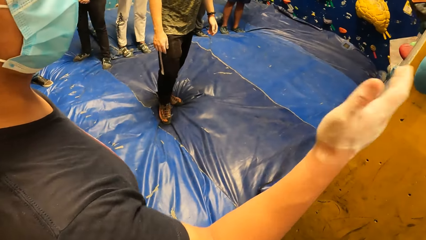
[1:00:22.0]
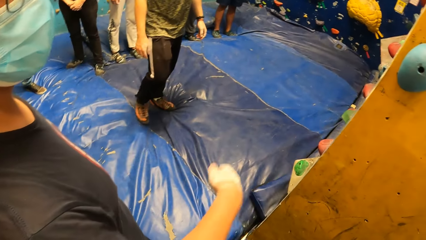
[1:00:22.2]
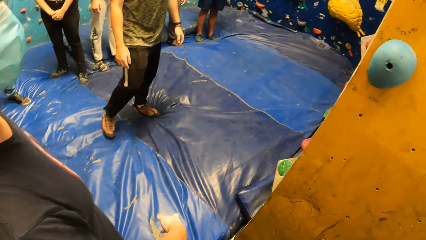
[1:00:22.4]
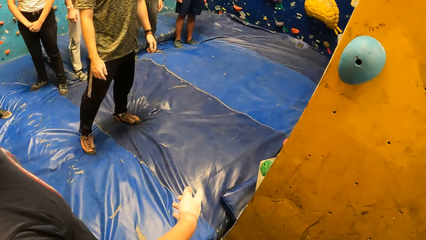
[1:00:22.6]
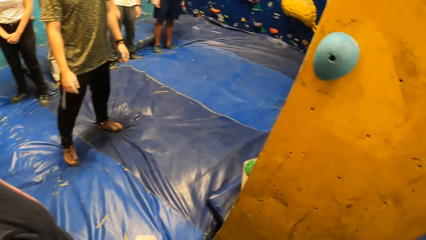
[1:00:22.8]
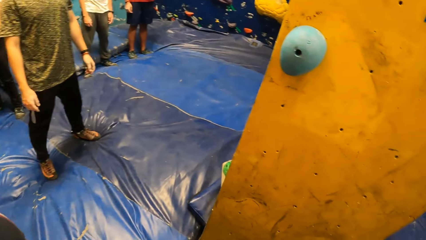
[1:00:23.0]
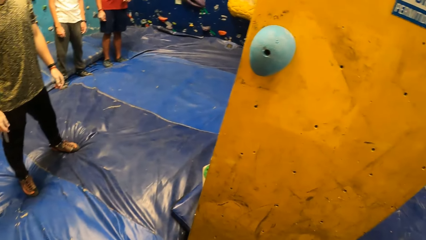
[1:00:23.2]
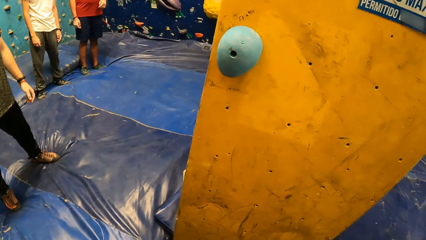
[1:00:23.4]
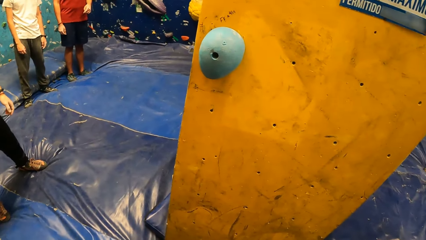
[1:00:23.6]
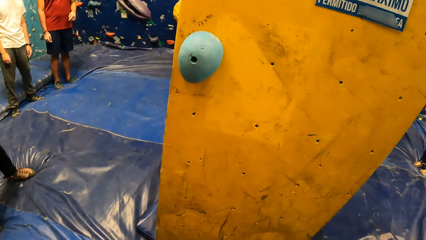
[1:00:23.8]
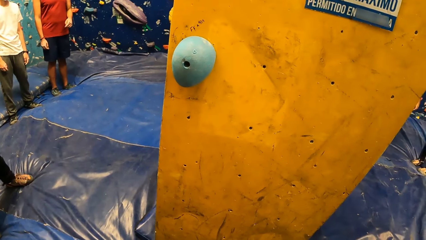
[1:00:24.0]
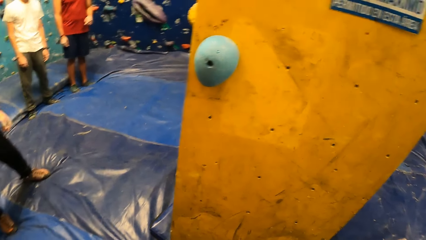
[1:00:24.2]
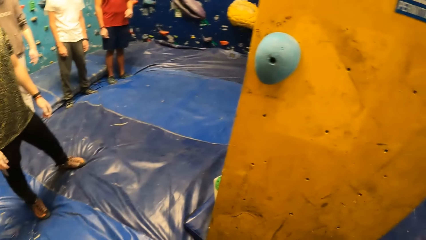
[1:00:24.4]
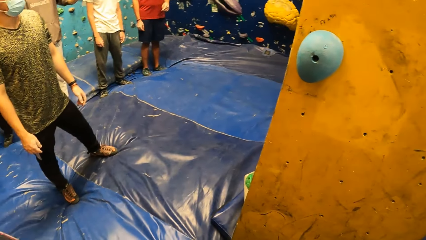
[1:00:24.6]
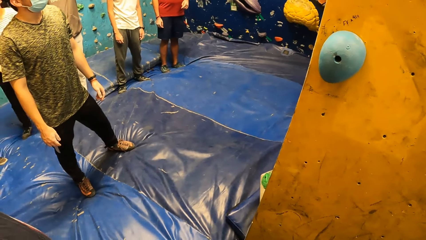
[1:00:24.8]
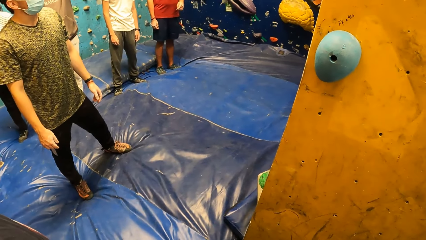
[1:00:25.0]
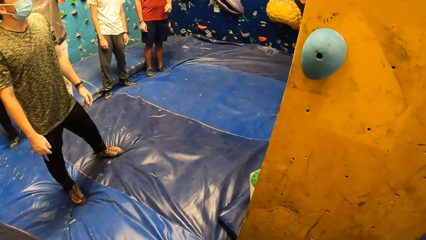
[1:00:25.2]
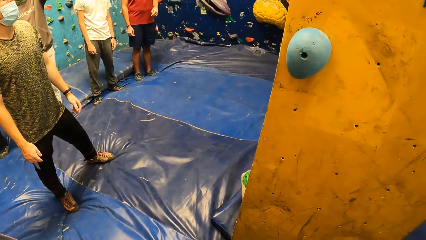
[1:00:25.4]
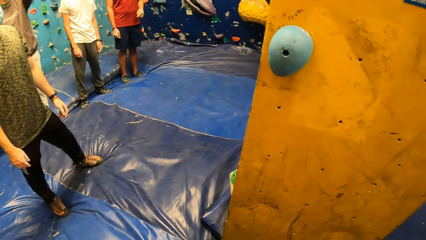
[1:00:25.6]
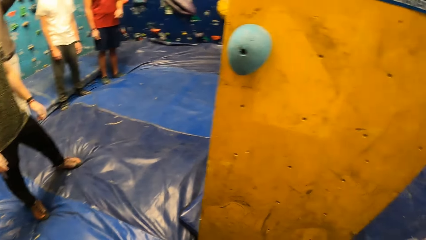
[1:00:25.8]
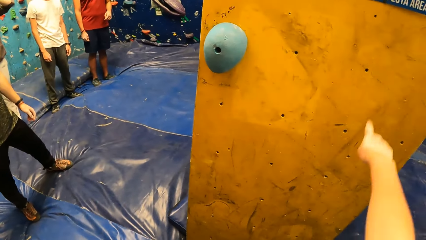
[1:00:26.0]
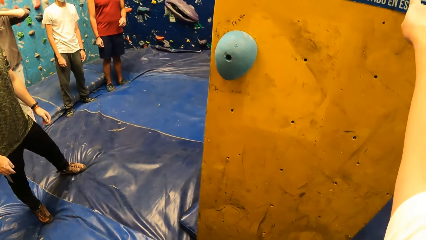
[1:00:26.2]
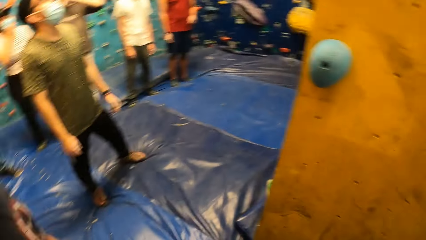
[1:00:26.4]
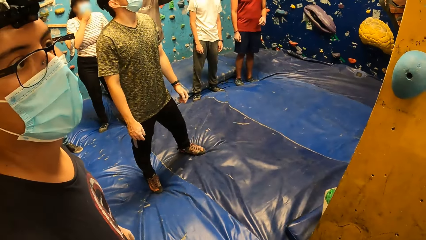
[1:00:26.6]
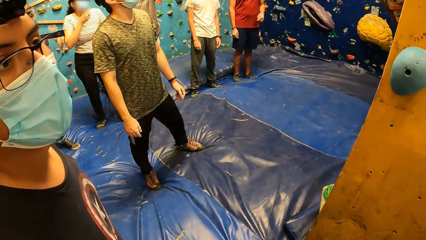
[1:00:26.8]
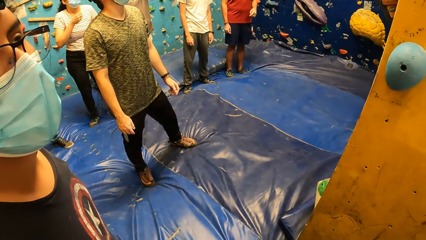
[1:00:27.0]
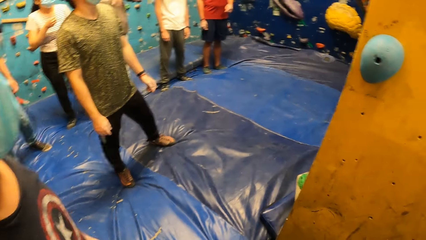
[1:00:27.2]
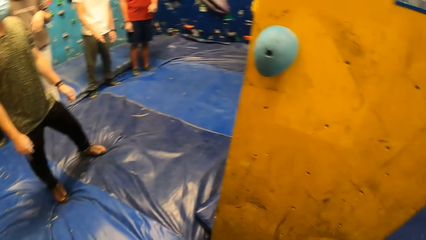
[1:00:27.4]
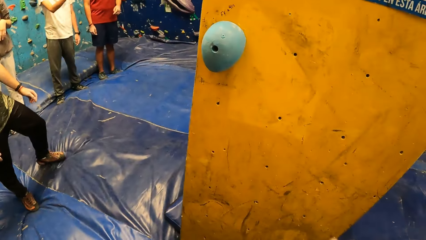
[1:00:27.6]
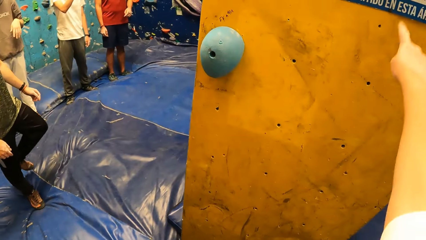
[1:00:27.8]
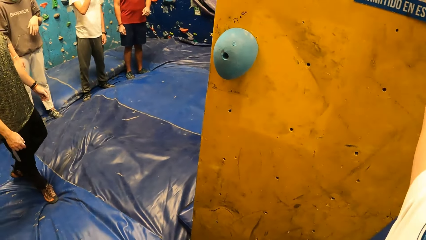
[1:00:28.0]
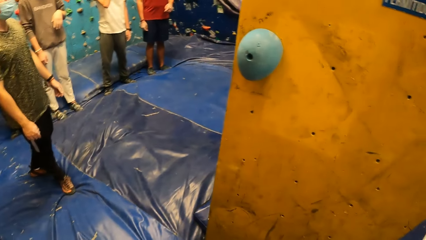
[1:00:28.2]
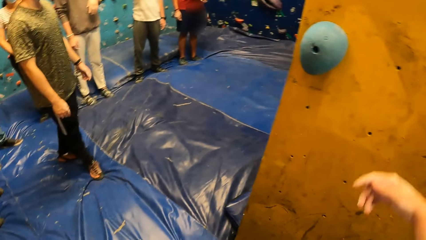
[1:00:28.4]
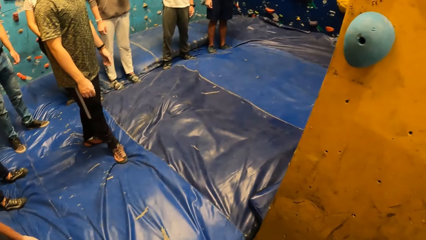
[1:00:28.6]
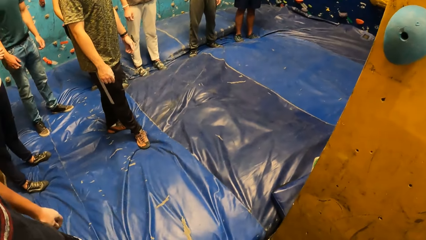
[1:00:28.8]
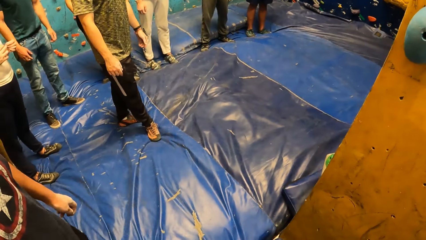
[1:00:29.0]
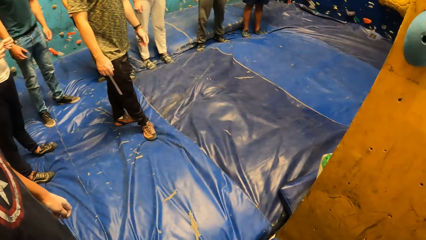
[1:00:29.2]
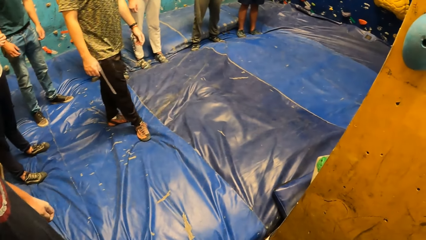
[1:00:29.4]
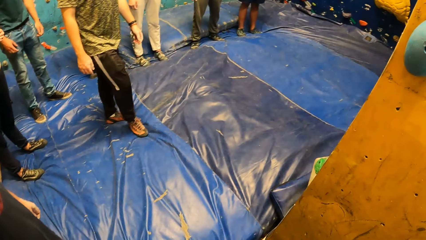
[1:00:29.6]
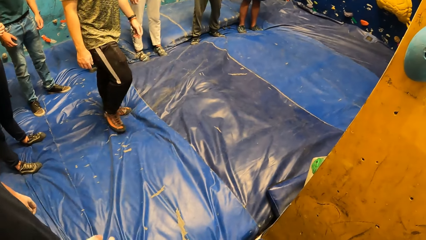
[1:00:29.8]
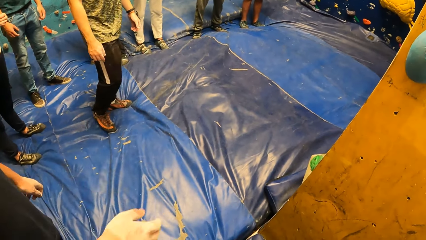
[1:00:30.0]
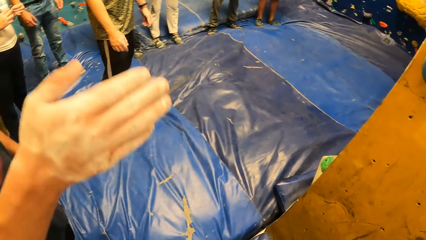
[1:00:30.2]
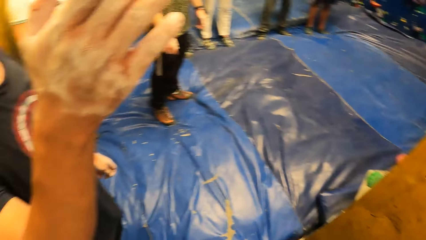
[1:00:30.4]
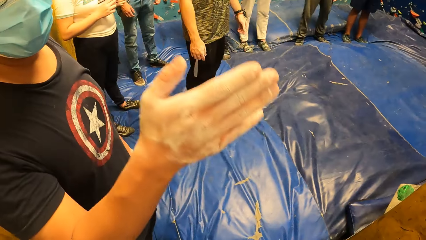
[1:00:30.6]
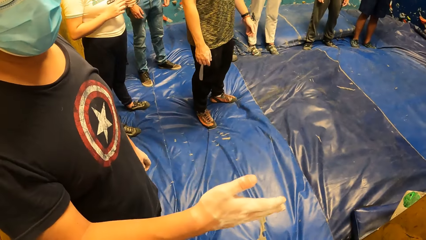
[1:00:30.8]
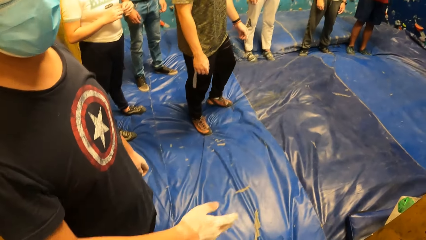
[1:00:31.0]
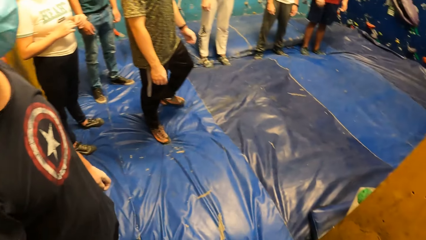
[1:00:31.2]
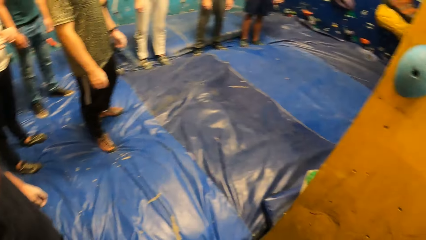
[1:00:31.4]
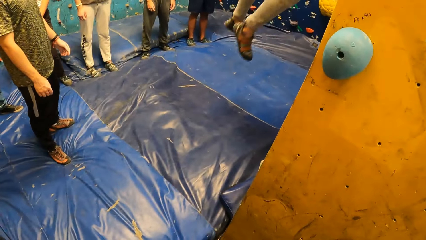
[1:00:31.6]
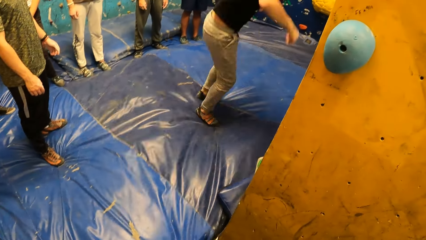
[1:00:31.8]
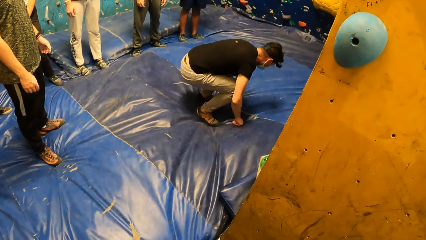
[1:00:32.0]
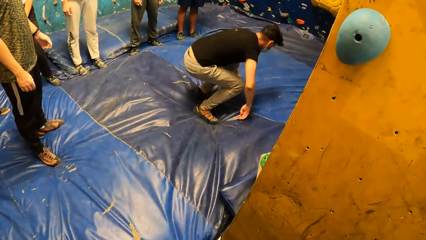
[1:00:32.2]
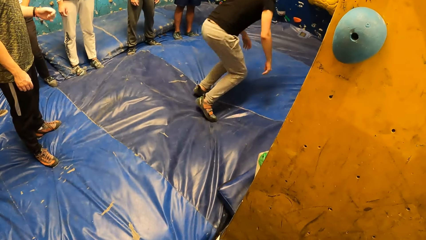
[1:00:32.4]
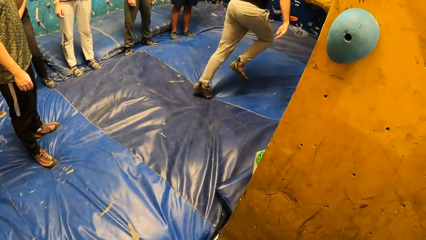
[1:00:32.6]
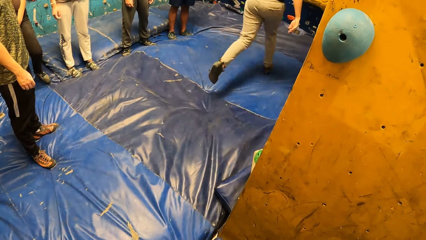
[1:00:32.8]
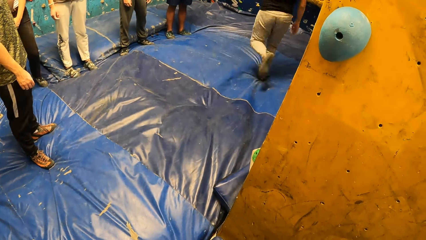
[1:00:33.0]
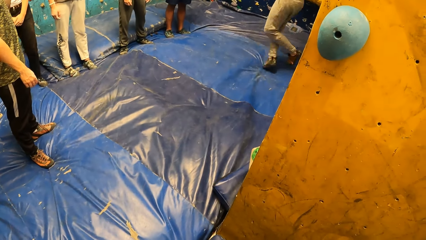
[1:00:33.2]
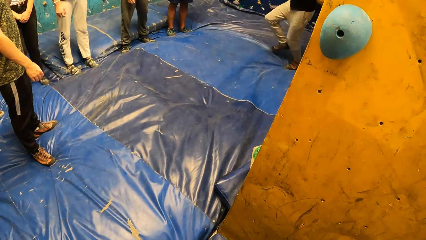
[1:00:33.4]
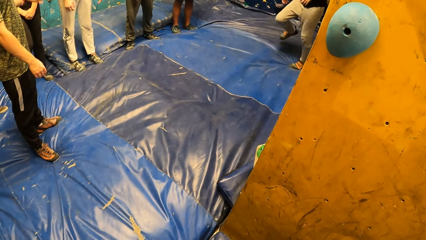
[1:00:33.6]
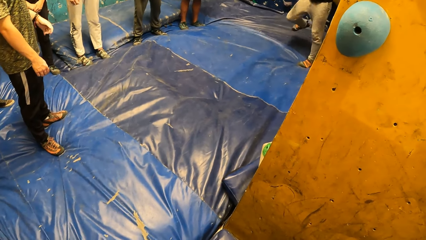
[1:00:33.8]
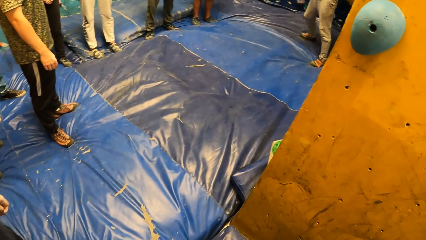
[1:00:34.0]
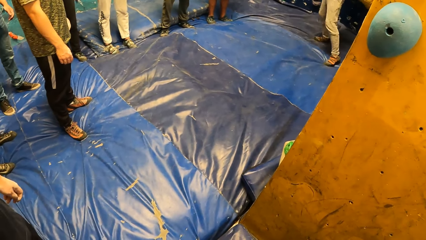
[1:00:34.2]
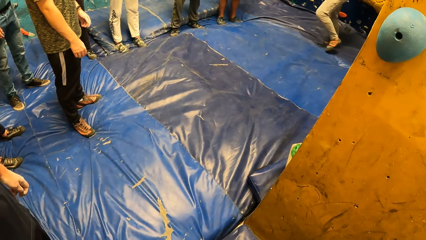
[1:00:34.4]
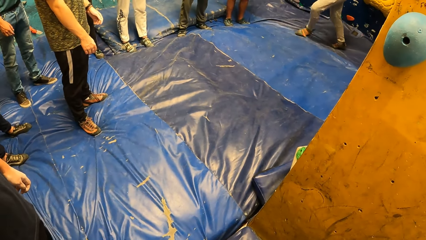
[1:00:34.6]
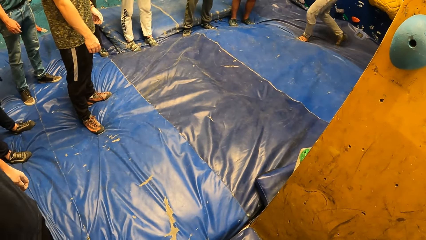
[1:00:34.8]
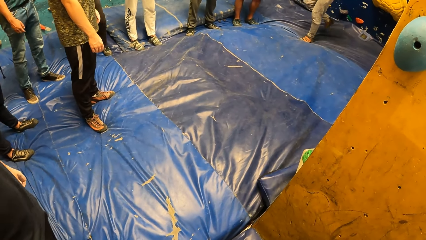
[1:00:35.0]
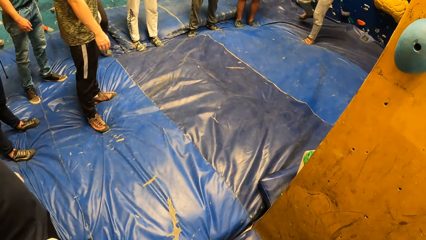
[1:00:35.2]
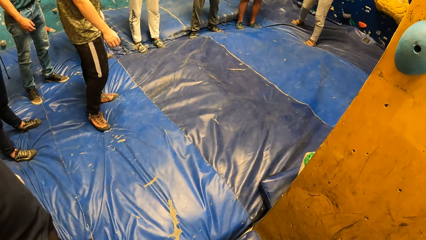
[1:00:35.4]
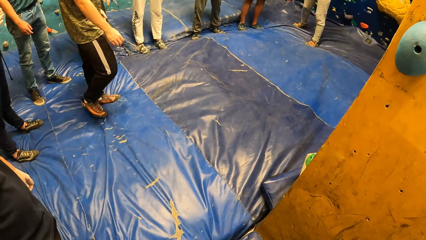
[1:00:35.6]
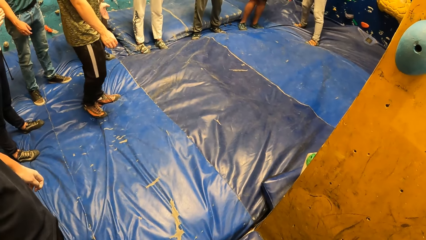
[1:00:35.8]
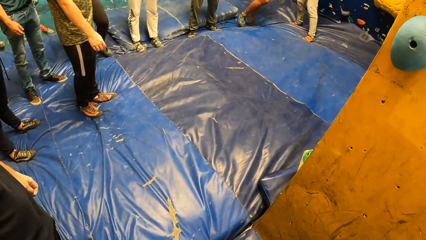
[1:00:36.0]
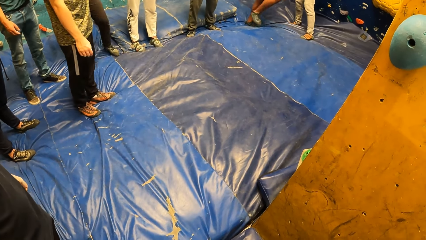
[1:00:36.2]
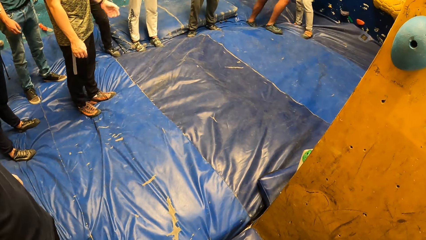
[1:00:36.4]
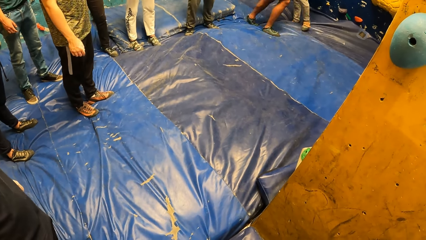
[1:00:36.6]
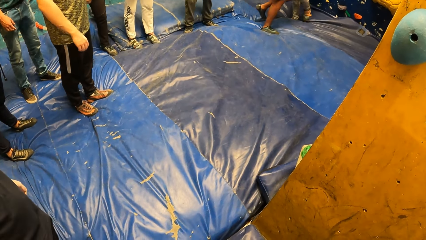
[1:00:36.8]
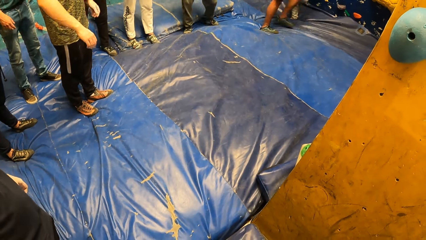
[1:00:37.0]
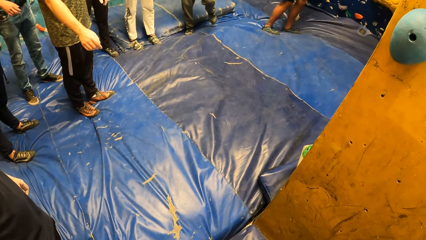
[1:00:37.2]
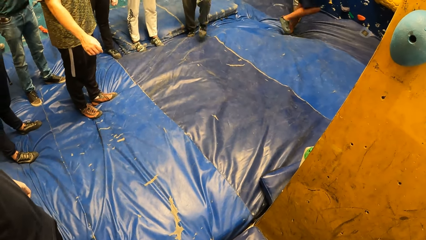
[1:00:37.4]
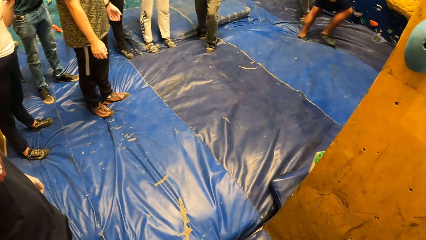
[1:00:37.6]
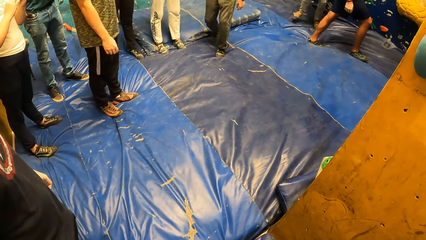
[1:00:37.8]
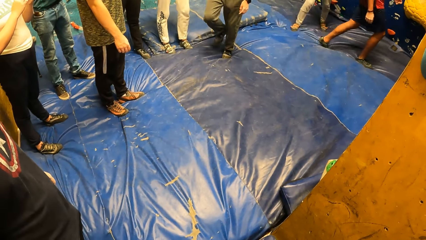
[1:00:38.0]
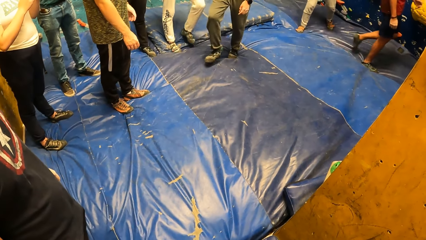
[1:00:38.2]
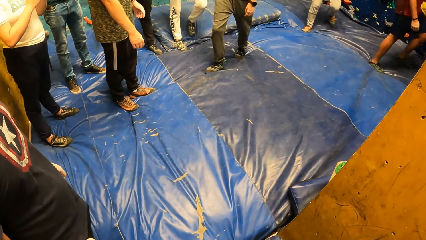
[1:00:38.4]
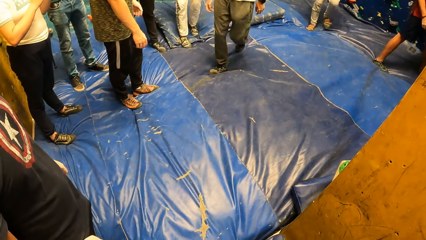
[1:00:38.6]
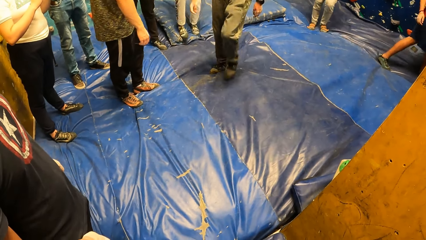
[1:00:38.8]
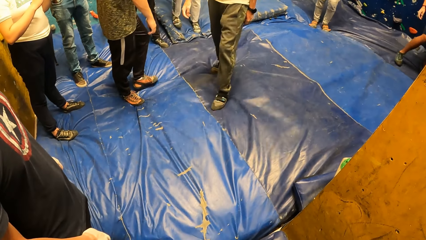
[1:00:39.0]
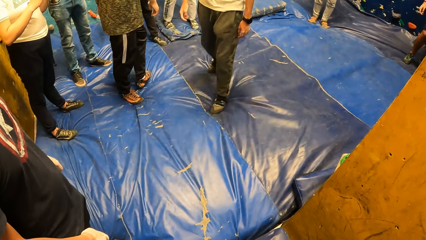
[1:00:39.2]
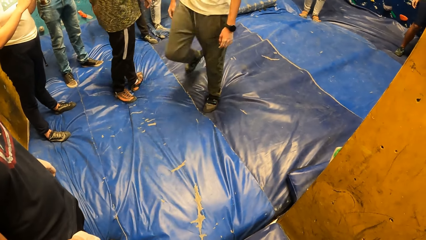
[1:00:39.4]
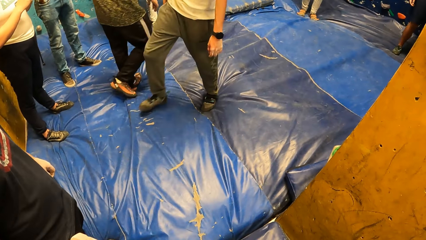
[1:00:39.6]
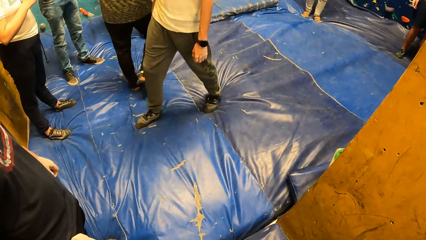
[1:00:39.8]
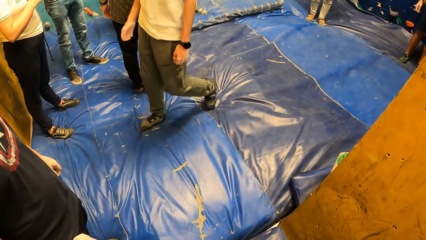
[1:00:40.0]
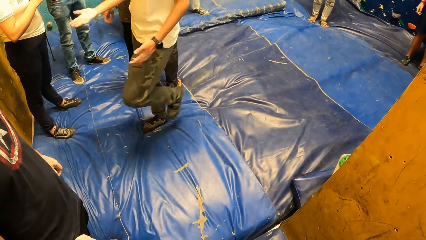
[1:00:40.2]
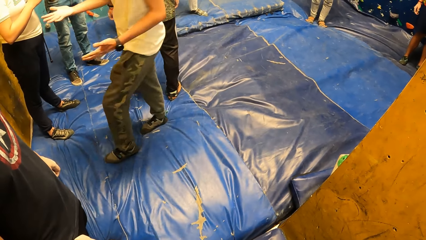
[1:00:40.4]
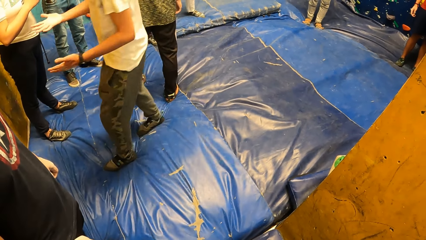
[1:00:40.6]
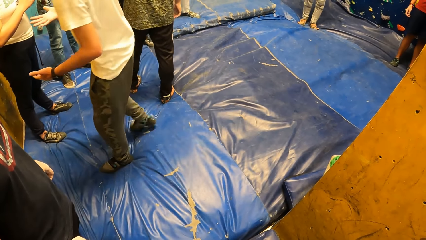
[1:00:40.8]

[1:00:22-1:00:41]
The camera wearer points at the wall. A man gets off a climbing wall. Another man walks towards the climbing wall.
